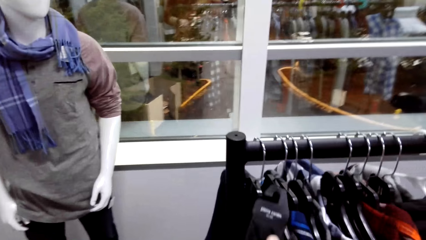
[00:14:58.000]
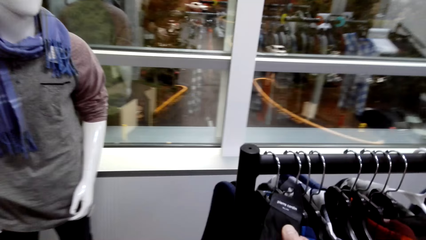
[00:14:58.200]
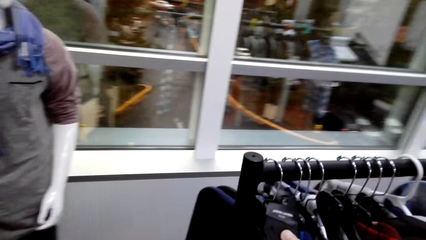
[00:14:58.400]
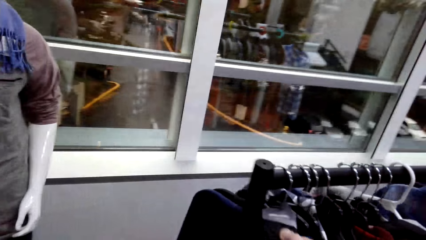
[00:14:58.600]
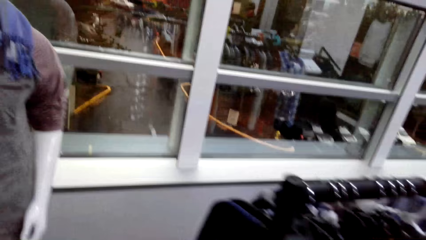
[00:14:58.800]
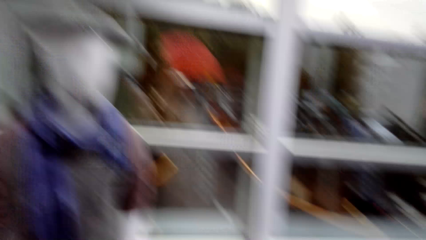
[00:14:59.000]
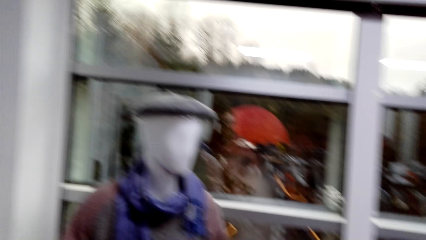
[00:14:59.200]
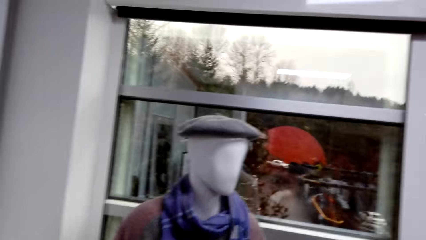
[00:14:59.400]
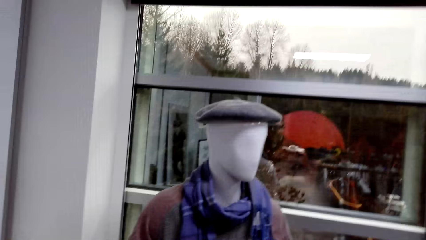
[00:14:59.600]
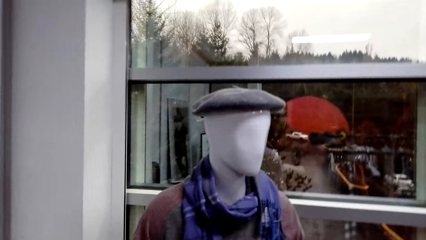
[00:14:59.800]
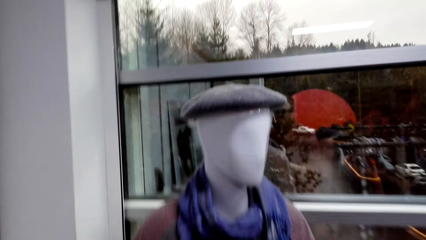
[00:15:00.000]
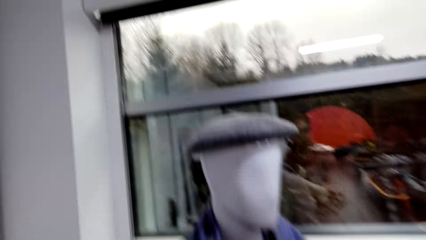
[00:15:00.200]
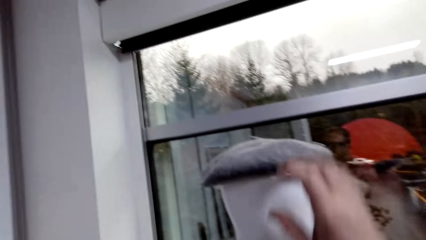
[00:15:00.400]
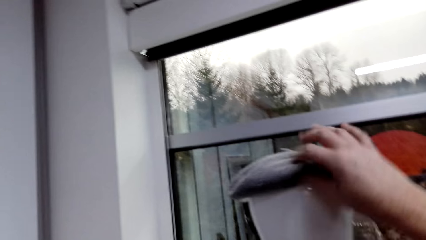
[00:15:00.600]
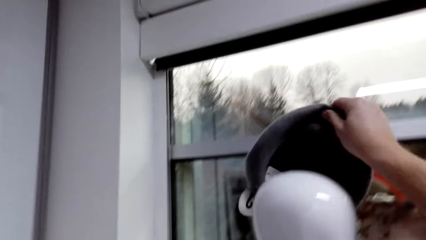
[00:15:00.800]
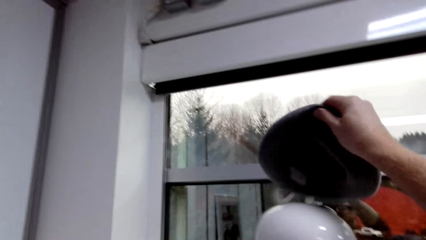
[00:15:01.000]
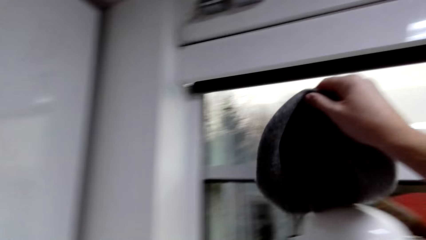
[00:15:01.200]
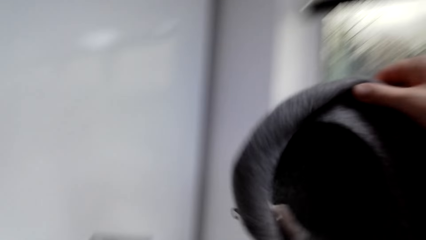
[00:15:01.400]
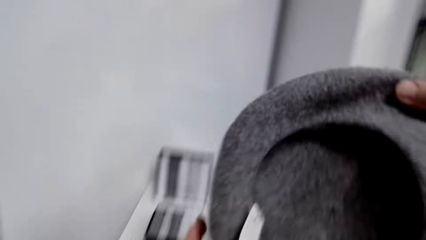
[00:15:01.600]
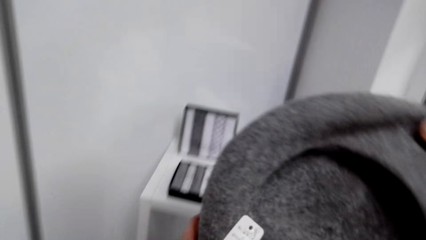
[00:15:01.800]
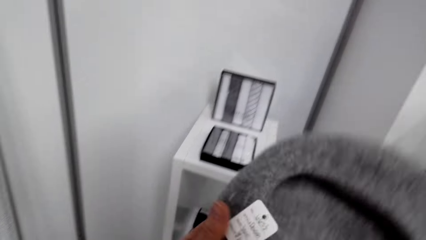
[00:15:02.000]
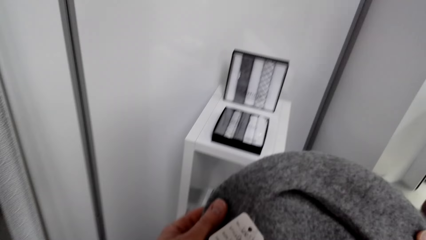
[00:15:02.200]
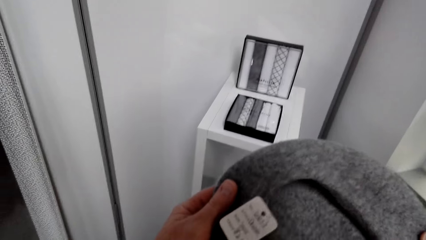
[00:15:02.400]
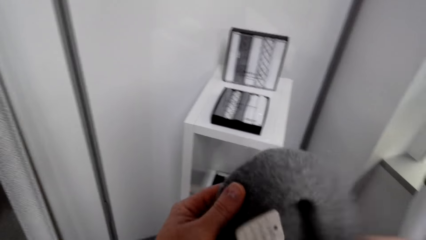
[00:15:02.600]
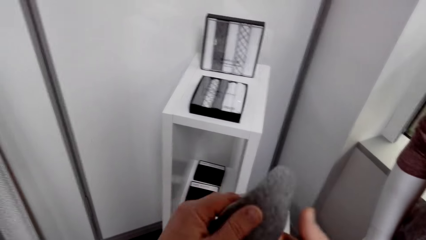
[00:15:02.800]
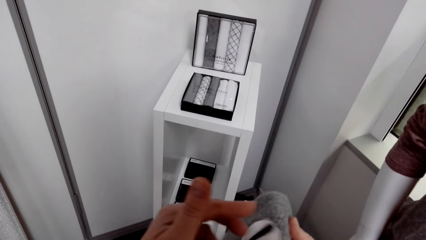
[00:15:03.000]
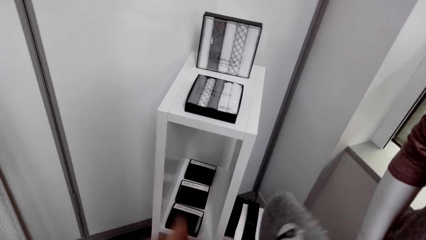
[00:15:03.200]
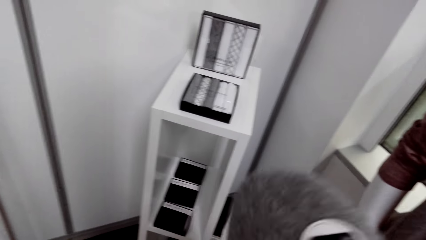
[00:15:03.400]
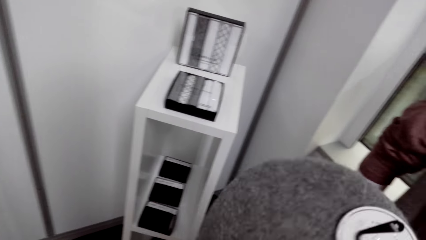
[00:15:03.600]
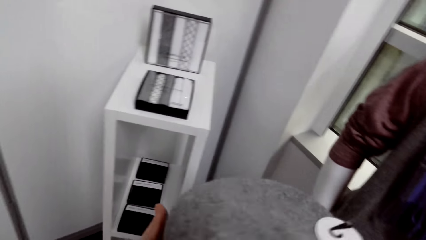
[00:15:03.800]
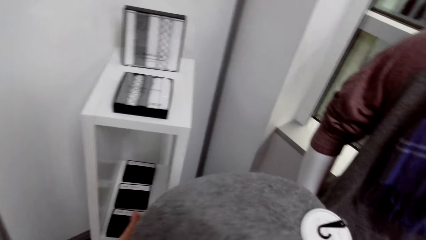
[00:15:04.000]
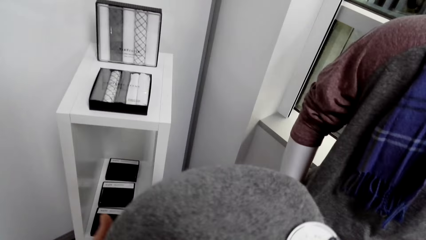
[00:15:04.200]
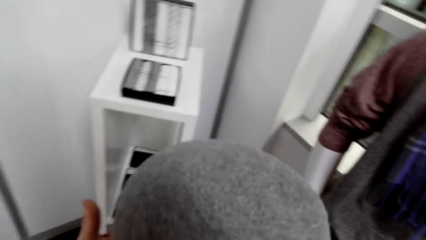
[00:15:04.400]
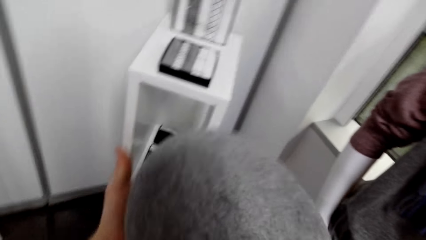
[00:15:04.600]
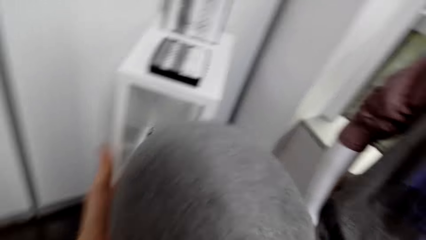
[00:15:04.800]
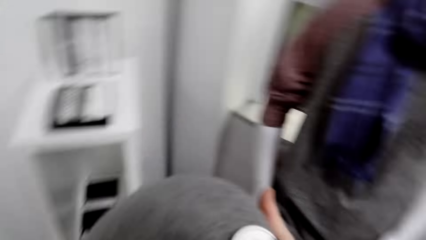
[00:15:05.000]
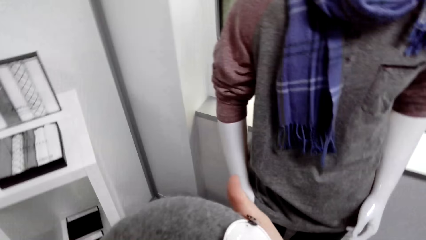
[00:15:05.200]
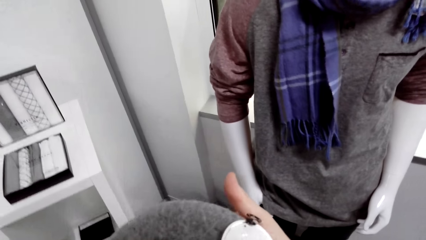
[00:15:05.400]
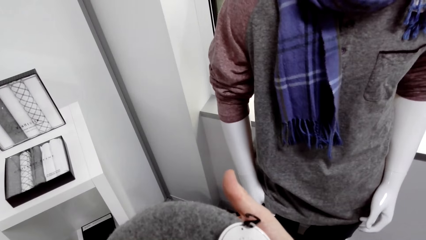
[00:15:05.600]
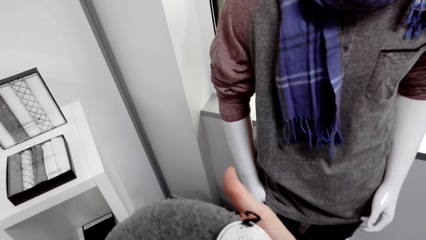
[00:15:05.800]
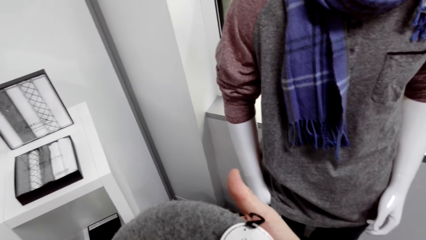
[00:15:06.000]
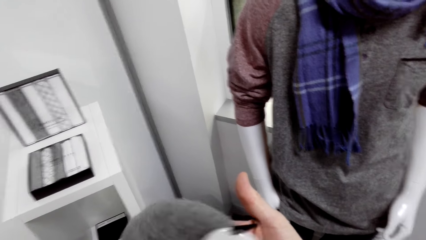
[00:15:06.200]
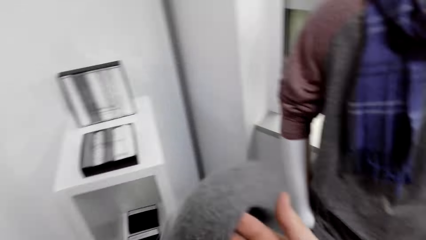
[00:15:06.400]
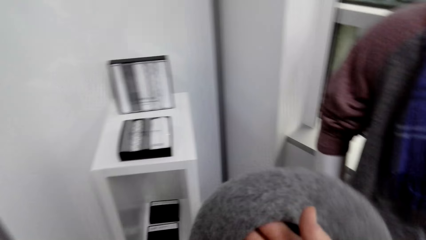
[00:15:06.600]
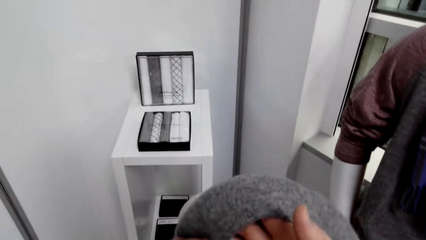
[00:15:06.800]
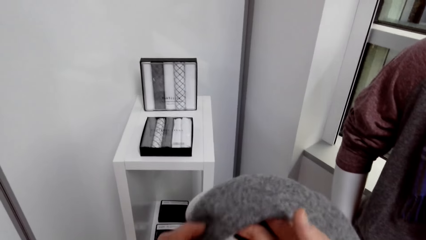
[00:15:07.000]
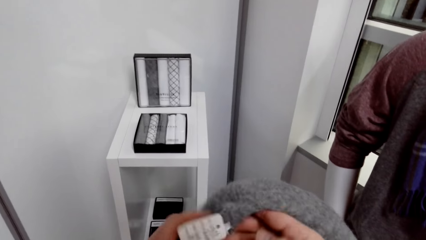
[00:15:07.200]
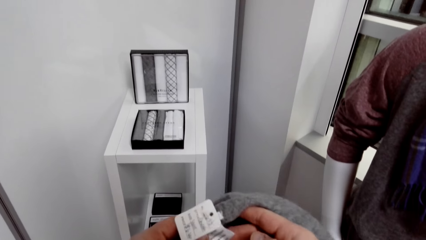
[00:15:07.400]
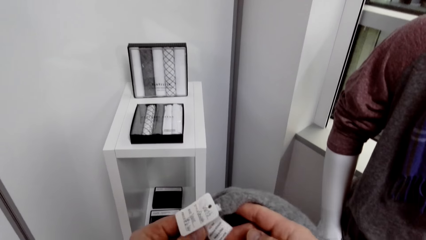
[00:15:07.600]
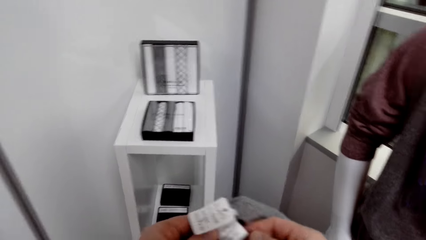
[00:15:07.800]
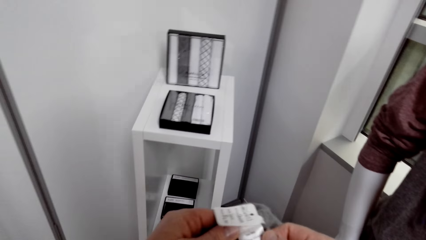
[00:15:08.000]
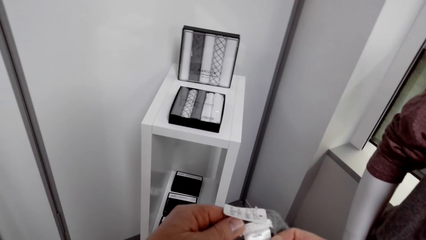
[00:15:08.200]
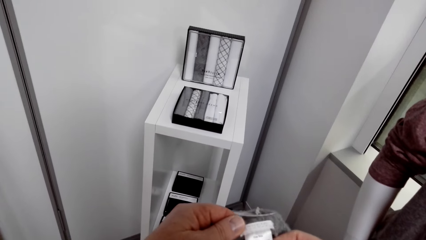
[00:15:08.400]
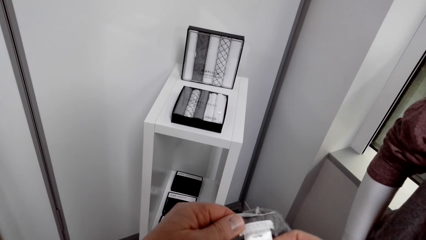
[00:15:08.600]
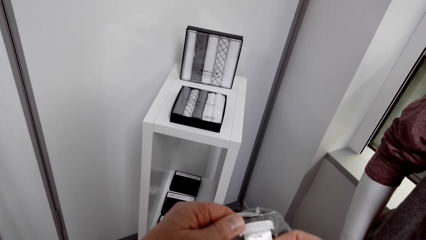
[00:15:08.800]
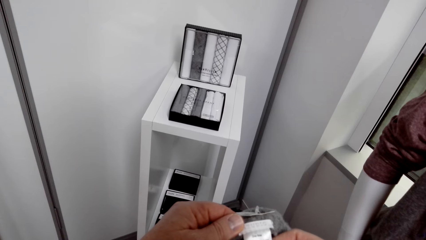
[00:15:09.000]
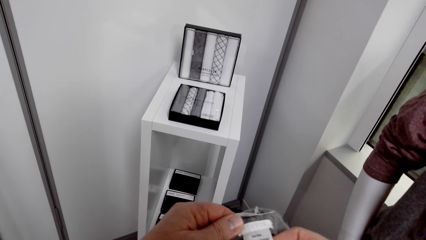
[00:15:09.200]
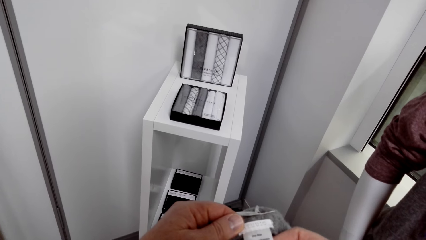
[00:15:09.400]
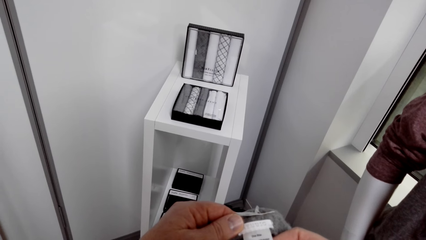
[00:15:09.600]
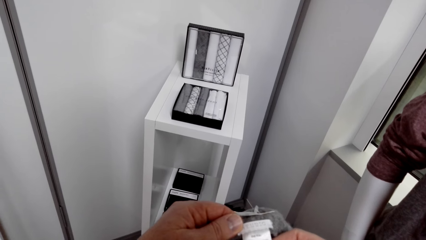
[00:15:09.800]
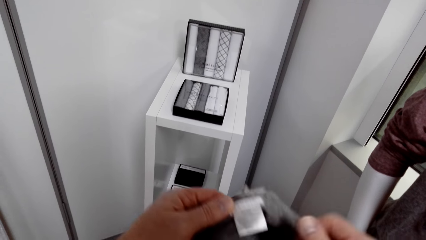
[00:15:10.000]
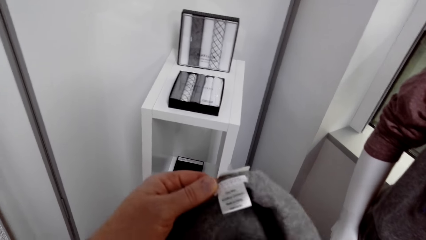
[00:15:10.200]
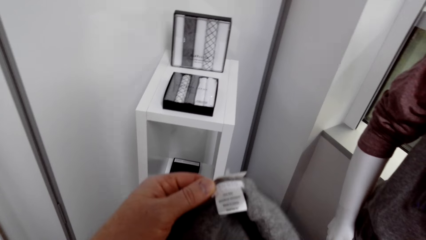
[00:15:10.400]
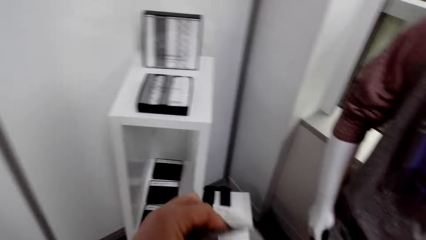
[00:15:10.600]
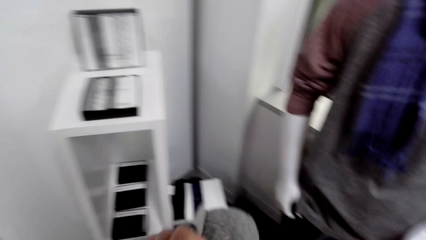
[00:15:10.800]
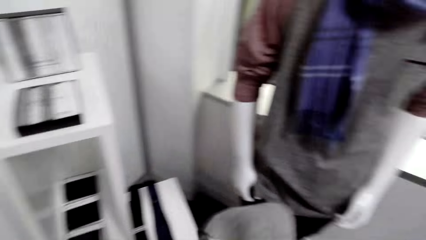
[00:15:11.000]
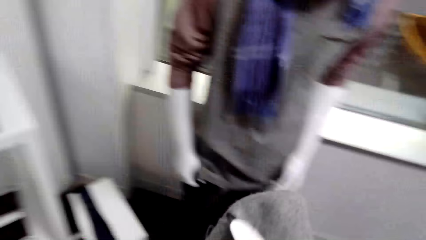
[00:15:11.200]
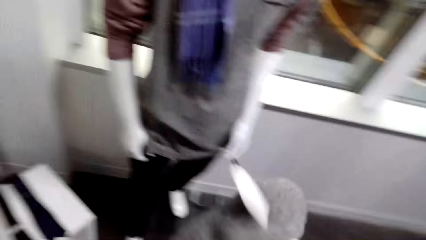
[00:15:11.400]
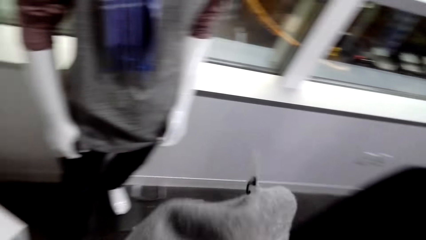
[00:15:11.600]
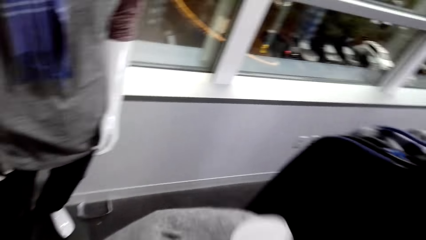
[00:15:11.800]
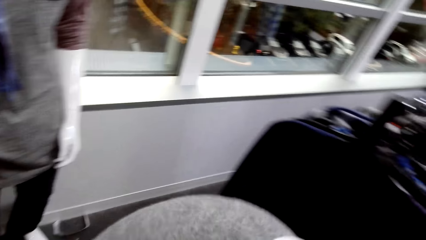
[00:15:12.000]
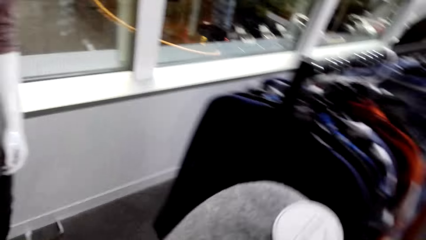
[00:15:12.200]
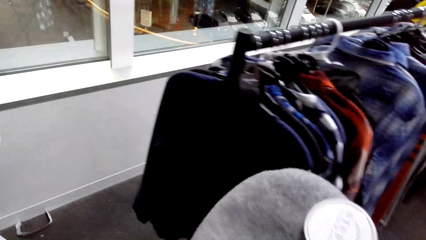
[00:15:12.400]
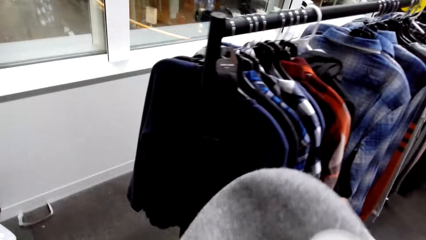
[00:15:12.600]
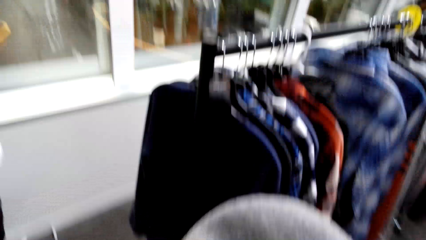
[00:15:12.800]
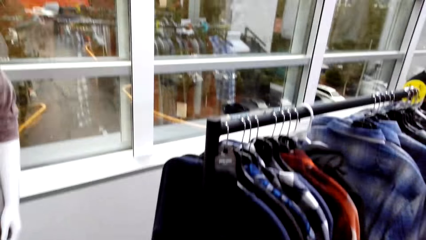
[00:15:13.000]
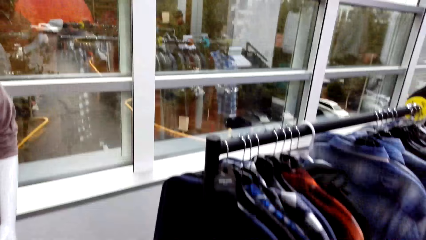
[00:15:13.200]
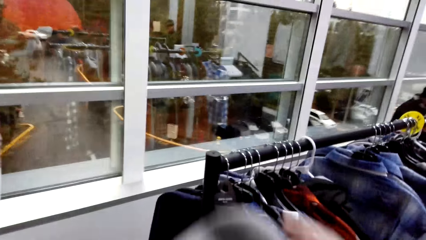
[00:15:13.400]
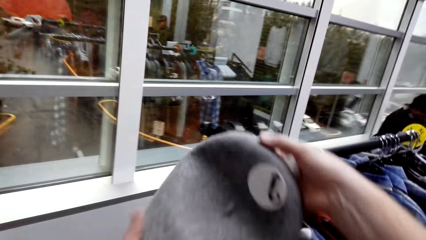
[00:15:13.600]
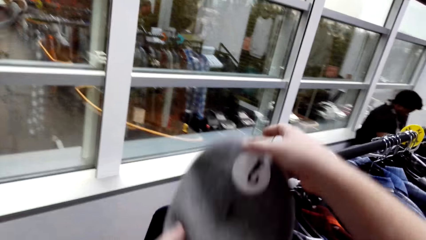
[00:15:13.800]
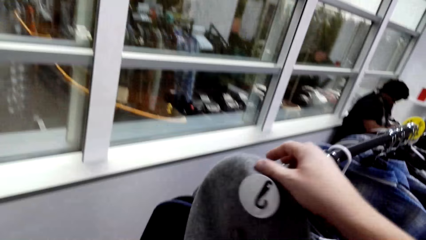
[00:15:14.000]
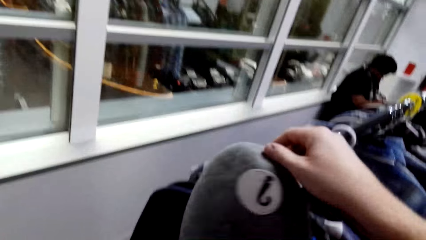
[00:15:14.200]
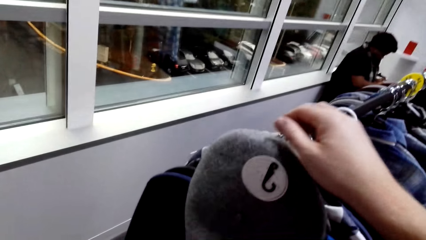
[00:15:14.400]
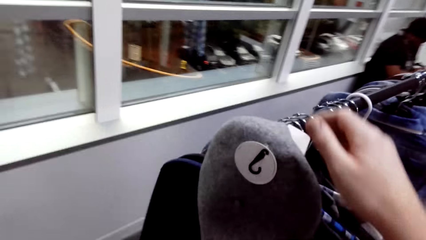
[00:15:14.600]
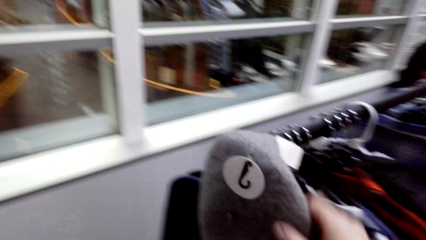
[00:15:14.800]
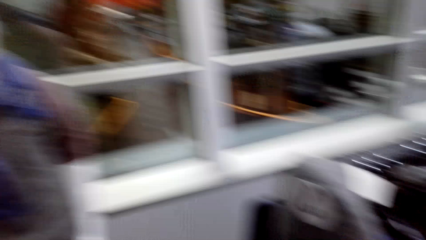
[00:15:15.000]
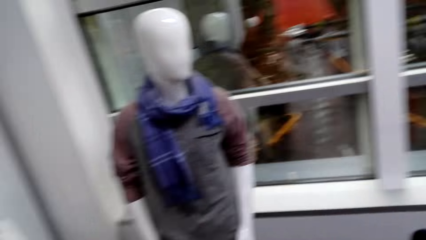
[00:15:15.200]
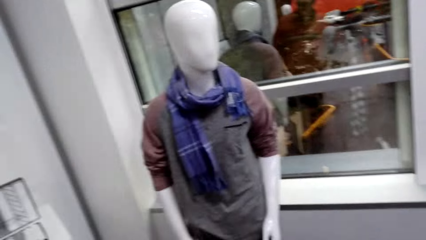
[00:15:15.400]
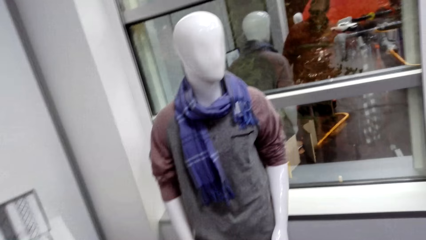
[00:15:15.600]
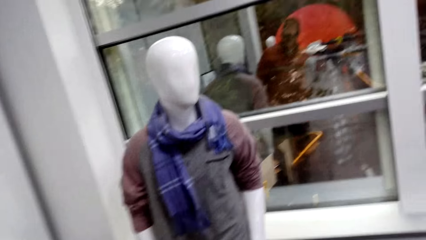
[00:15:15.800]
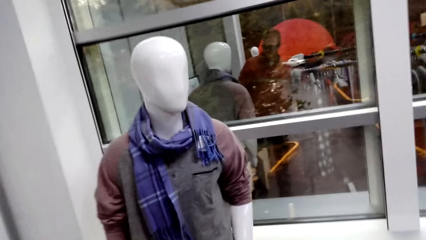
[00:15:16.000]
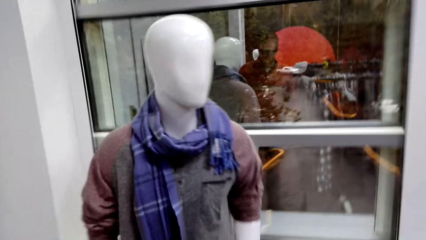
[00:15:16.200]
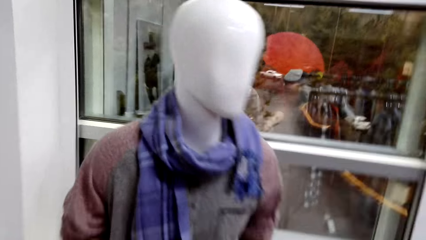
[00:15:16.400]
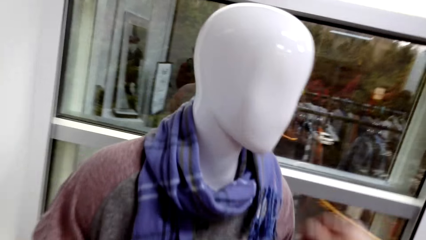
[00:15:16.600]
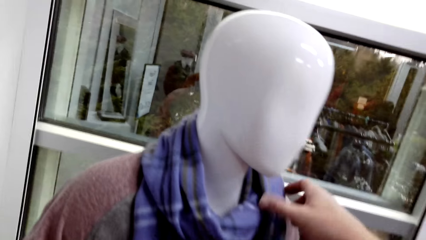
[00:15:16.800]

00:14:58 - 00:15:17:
The camera wearer hangs the tie. They pick up the hat from the dummy. They look at the label. They walk around. They hang the hat on the hanger rack.
